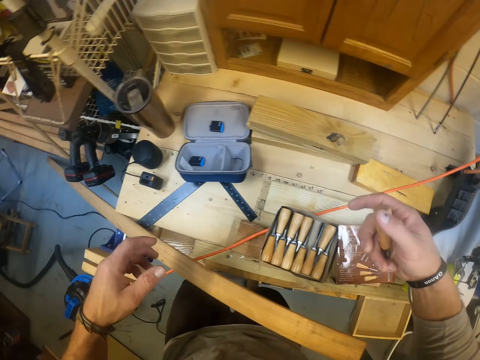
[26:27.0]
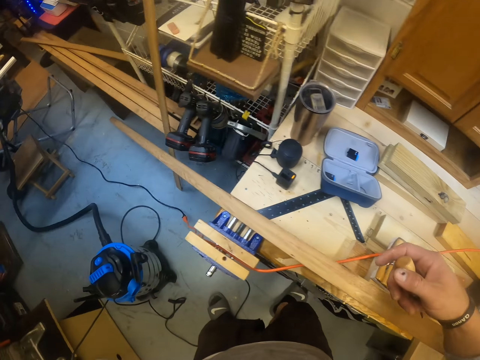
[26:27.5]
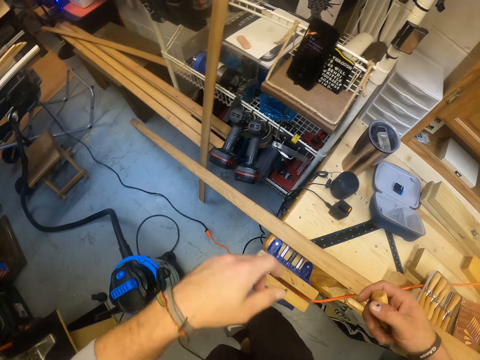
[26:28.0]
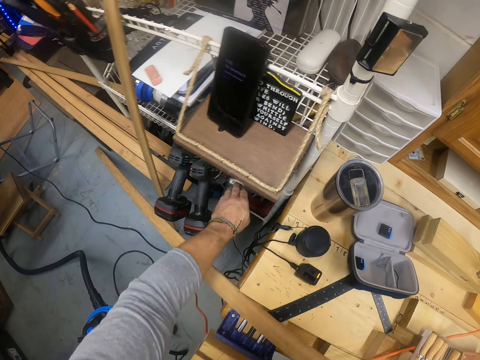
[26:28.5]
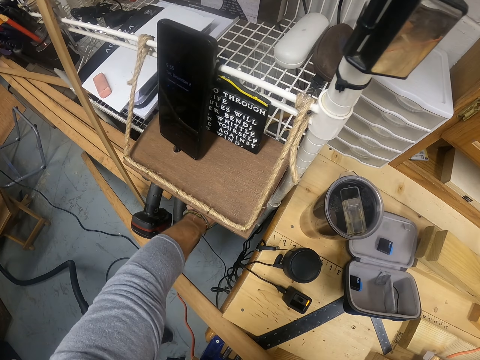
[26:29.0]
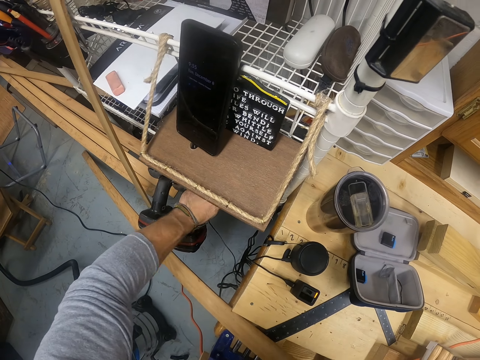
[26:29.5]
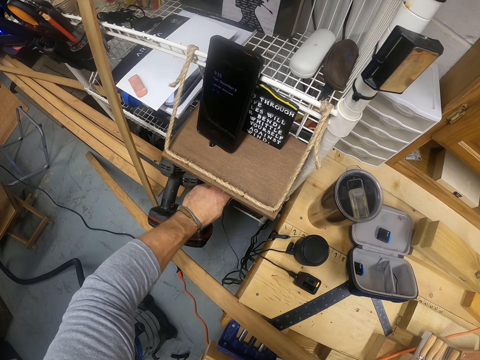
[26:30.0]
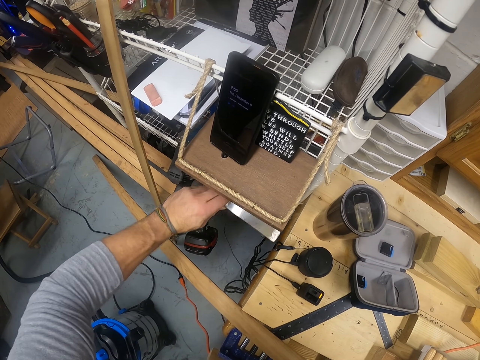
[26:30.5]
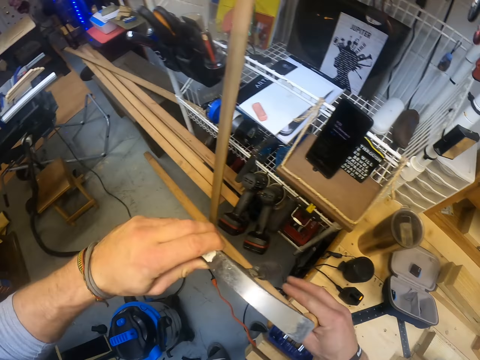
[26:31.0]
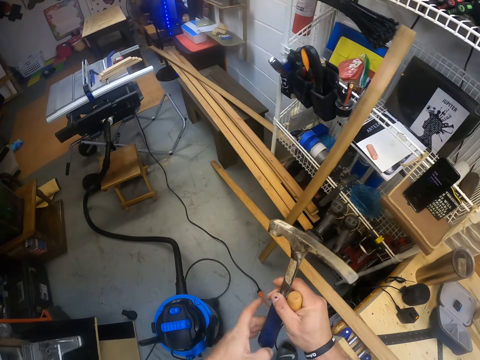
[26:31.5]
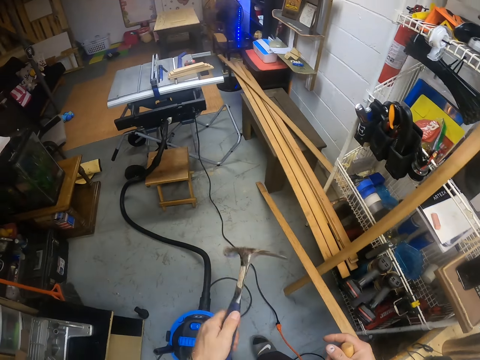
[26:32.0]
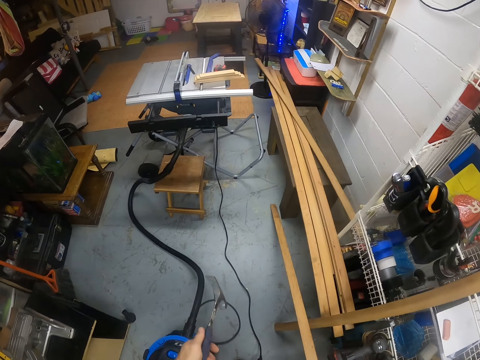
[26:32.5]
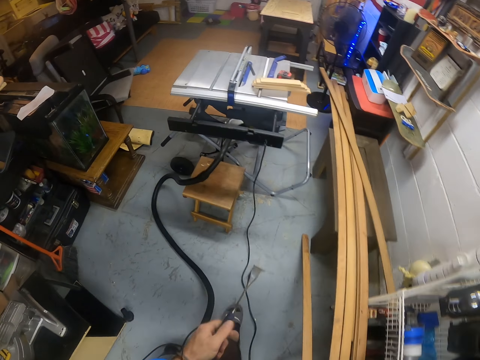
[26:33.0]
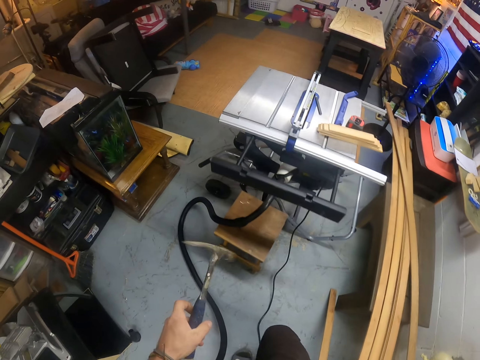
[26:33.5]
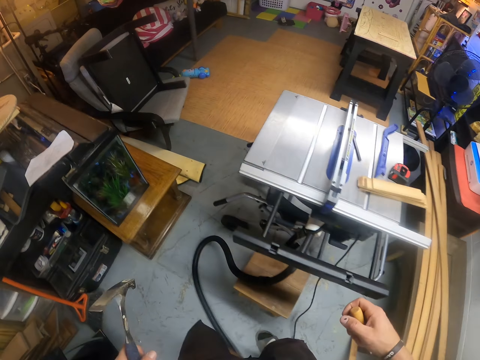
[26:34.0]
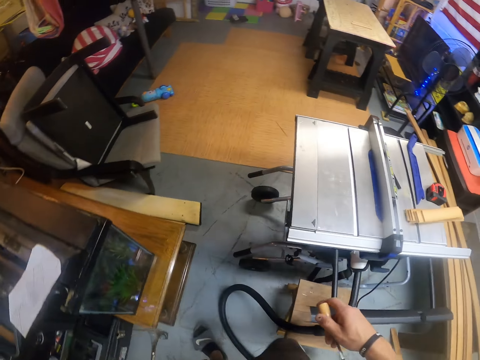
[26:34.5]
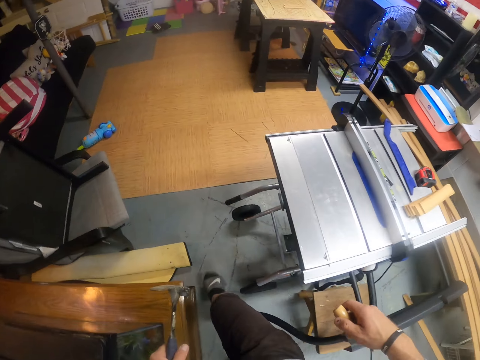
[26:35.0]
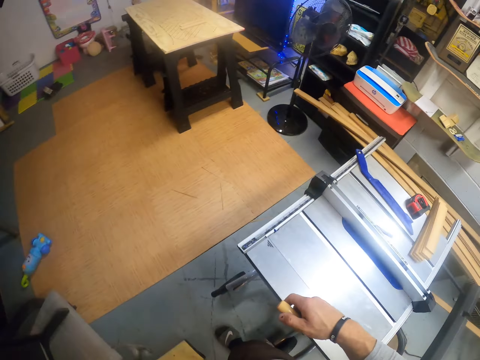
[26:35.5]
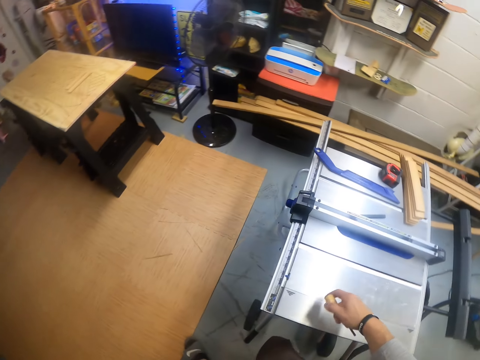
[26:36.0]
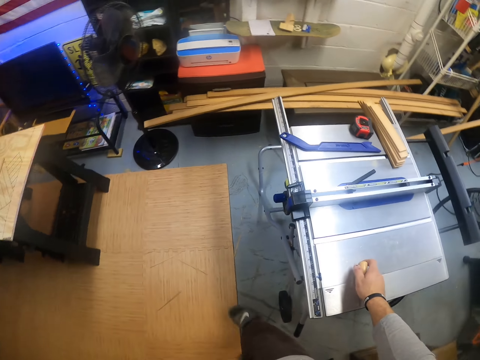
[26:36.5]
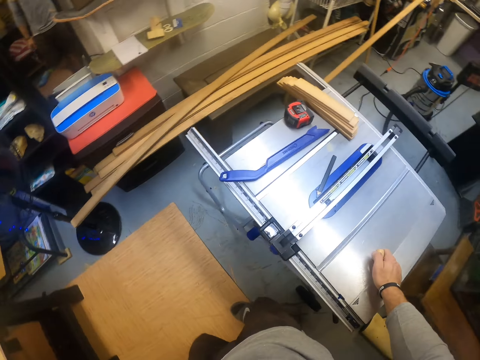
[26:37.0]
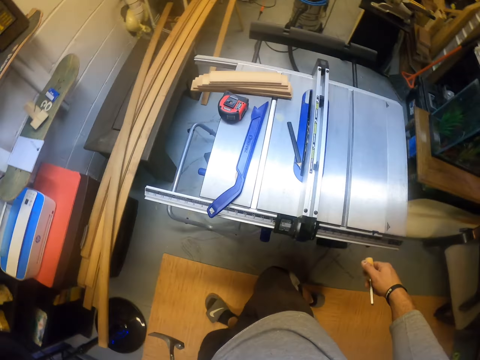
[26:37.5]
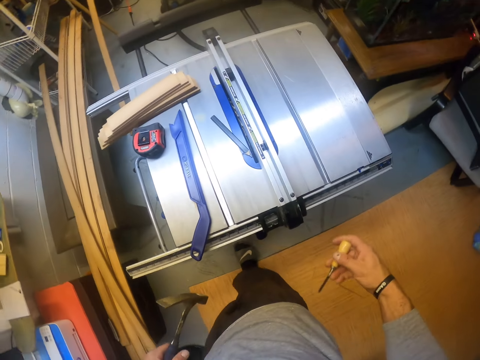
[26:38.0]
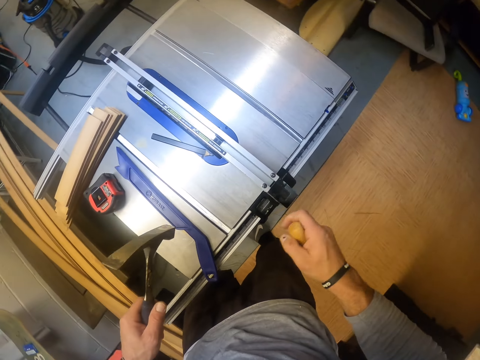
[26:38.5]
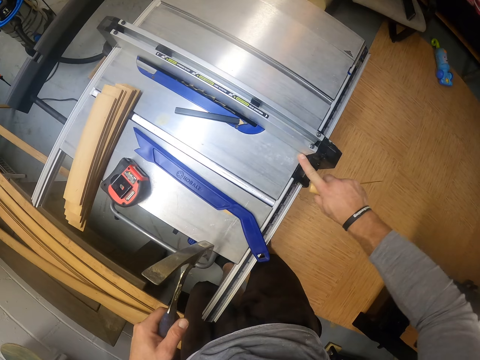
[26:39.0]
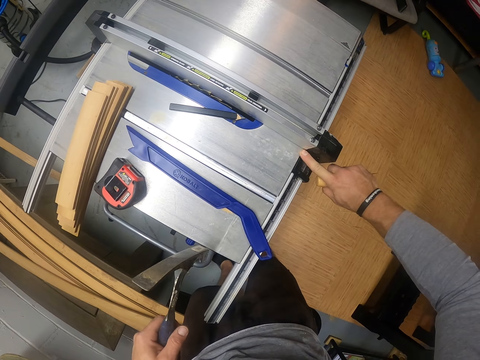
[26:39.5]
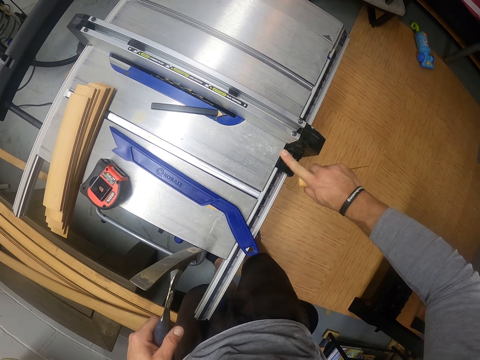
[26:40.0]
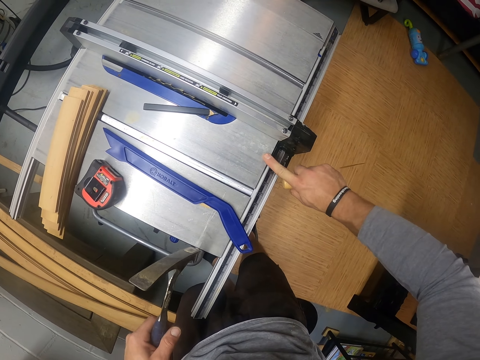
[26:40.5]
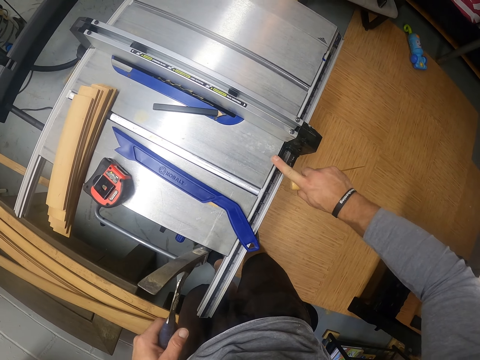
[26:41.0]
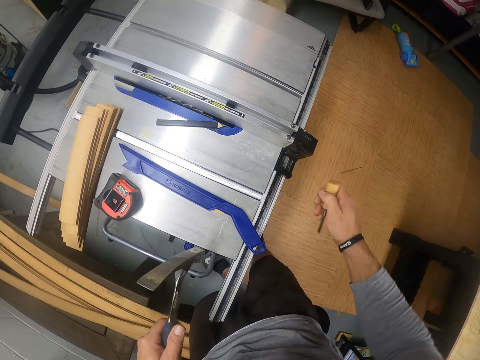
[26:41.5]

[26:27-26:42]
The camera wearer picks up a hammer from a table with his left hand. He holds the hammer with his right hand. He holds the hammer with his left hand. He swings the hammer in his left hand. He turns the hammer around. He places his right hand on the table saw. He walks around. He holds down the rip fence with his right hand.

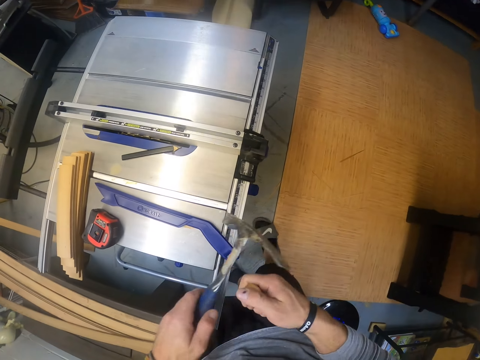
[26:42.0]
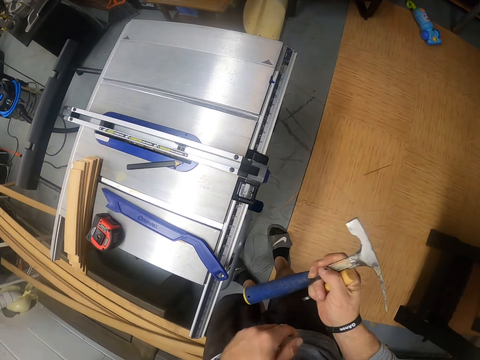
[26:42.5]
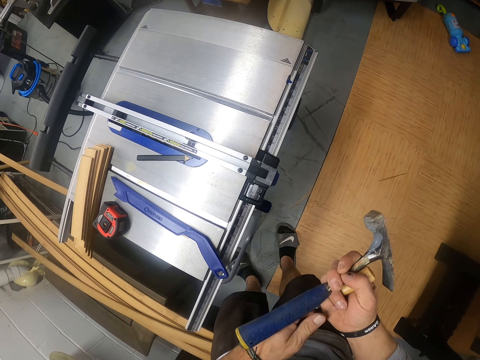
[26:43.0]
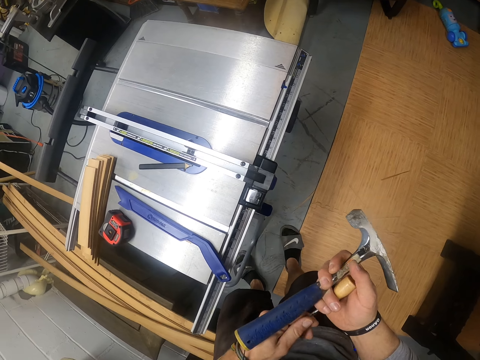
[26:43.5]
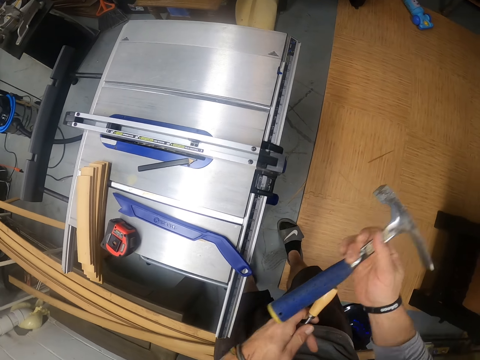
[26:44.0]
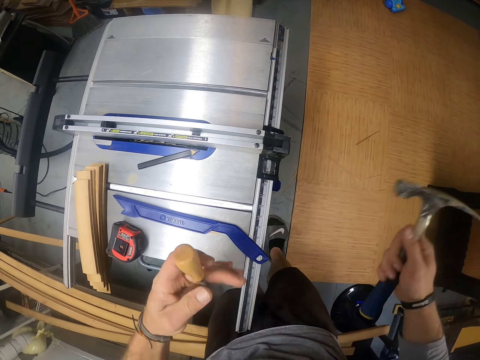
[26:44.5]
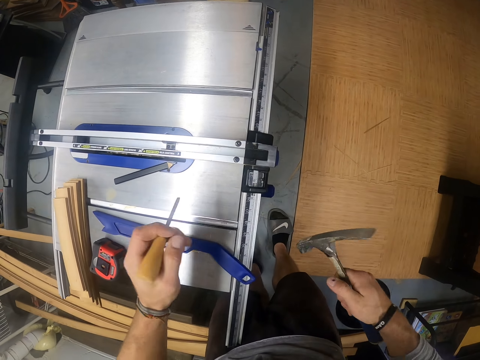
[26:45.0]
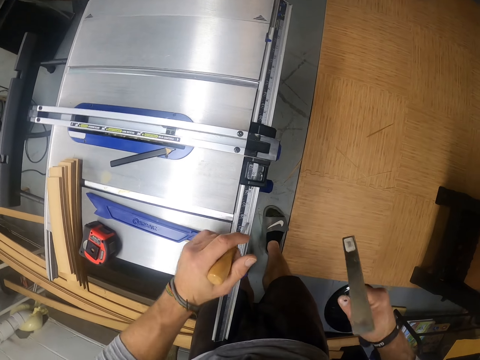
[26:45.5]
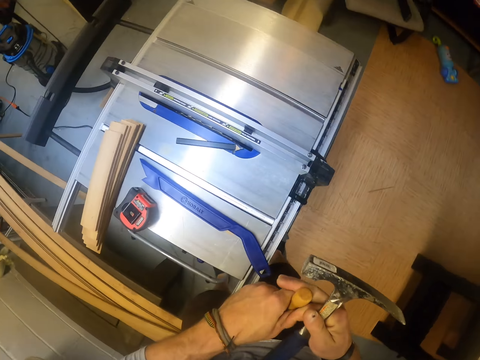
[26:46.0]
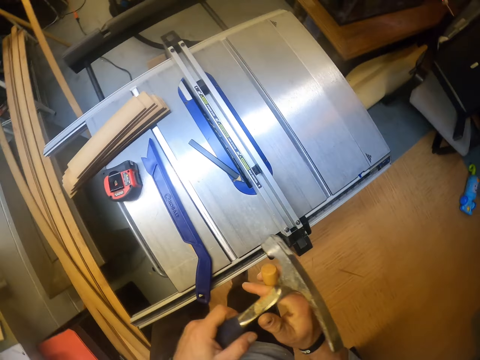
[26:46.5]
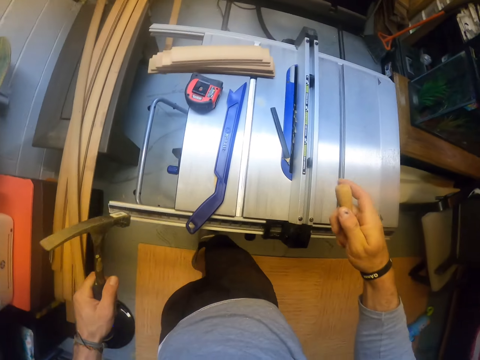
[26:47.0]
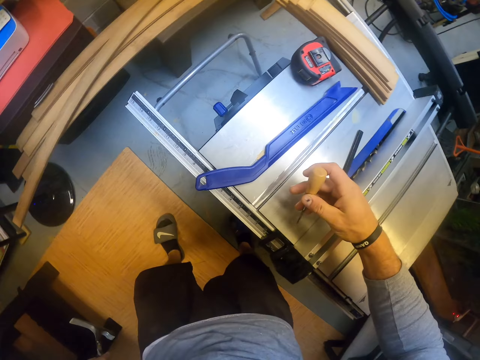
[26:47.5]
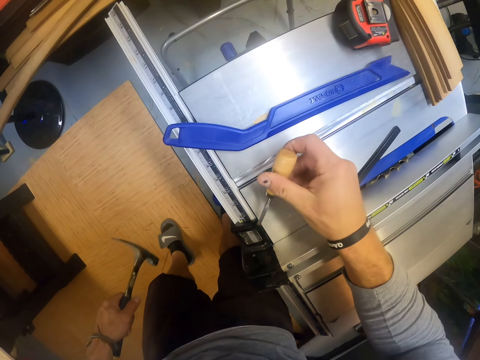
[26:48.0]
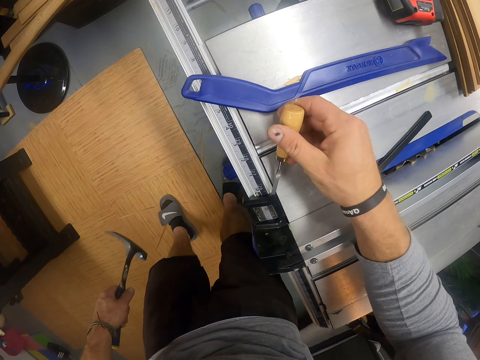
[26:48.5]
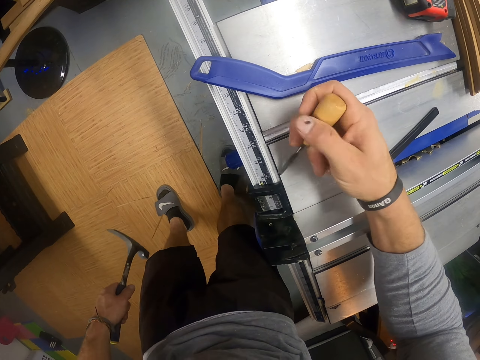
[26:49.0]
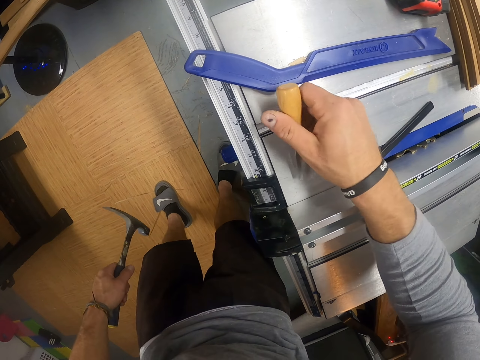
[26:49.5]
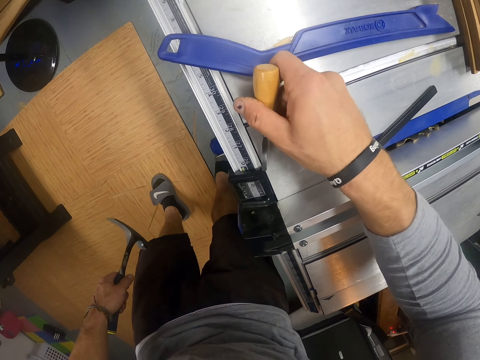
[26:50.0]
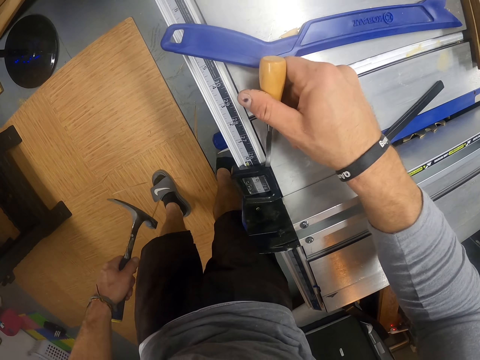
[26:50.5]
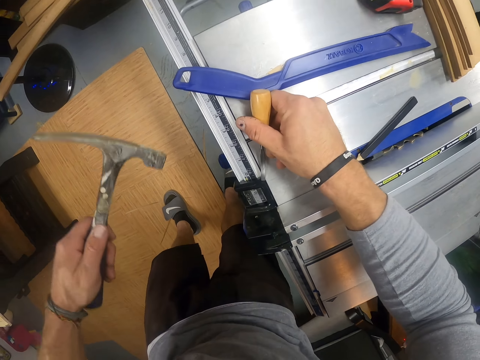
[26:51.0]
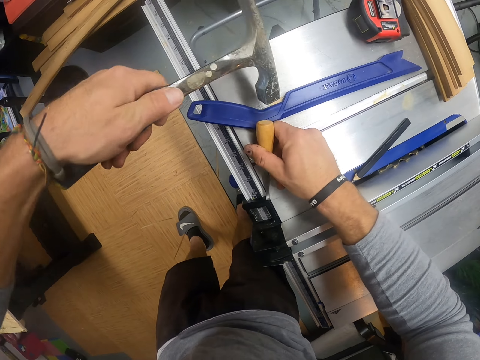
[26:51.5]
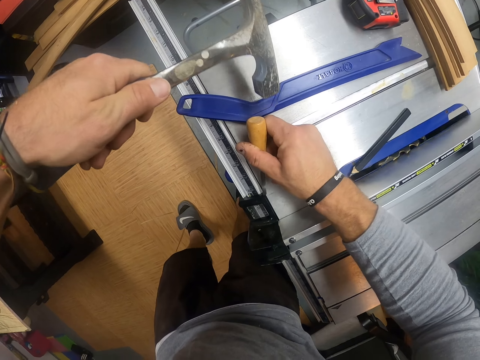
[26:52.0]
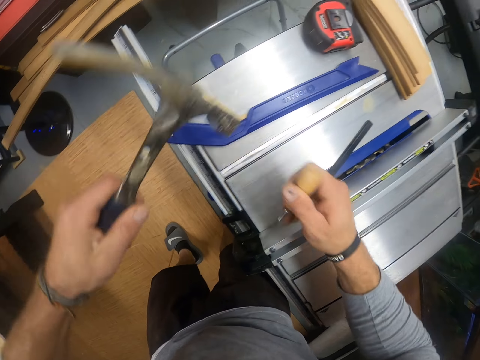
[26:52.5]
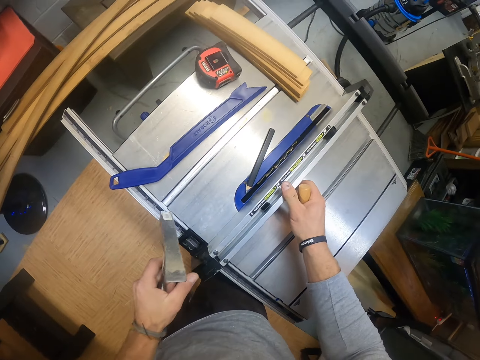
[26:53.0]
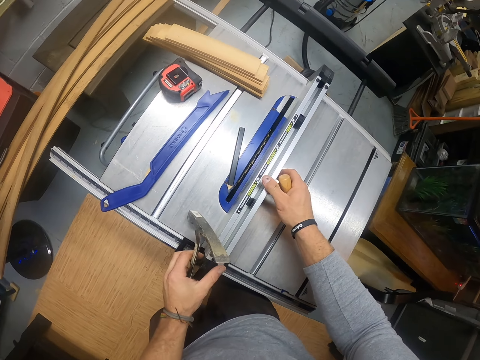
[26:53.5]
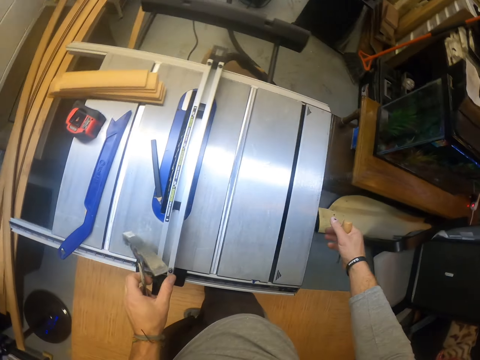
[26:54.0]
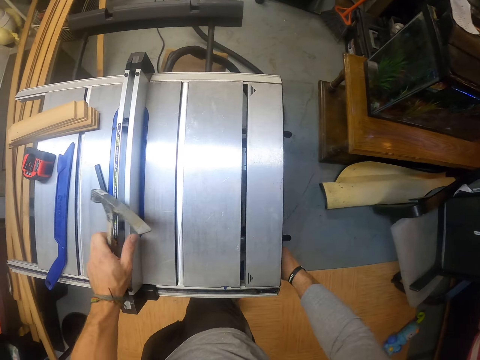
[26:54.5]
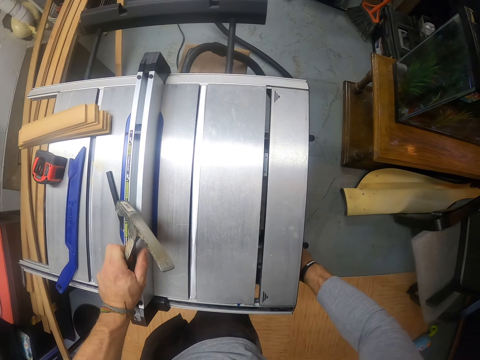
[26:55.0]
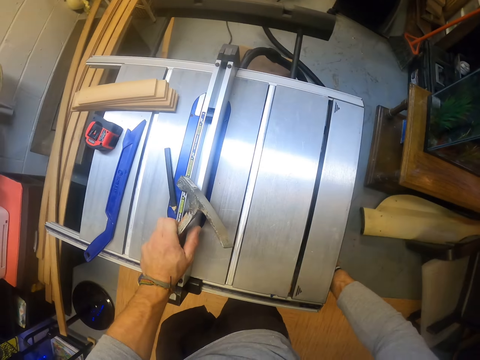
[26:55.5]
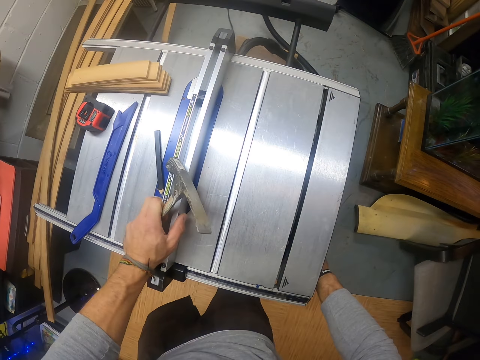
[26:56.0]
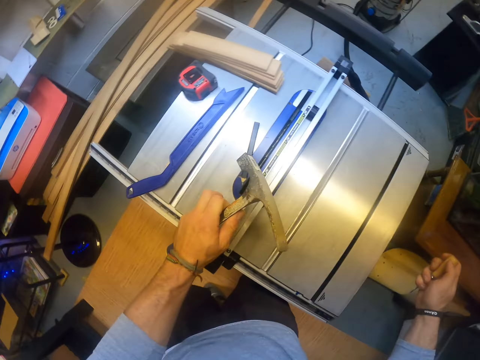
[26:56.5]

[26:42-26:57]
The camera wearer rubs the machine with a left finger. He holds the hammer with his right hand. He holds the chisel with his left hand. He holds the chisel with his right hand. He passes the hammer to his left hand. He places the chisel on the fence lock of the table saw. He hits the chisel with the hammer in his left hand. He adjusts the lock of the table saw with his right hand. He puts his hand under the table saw. He places his right hand on the rip fence of the table saw.
